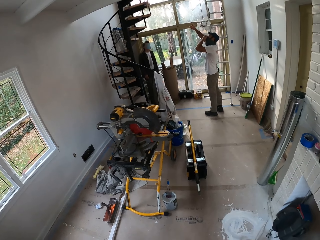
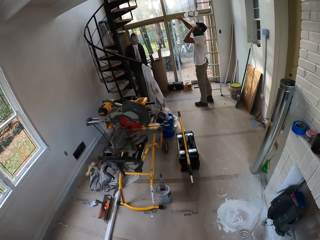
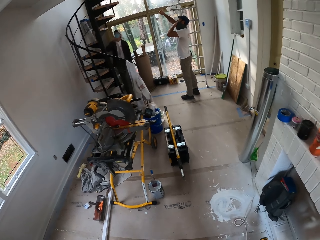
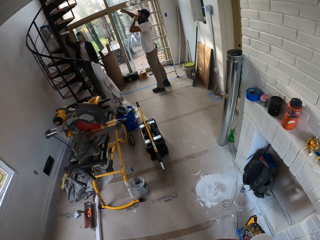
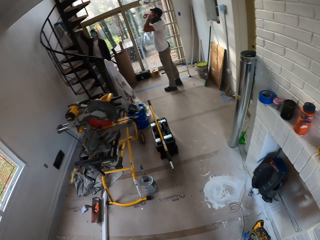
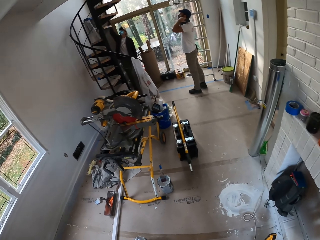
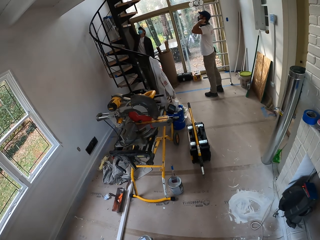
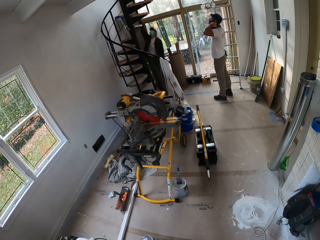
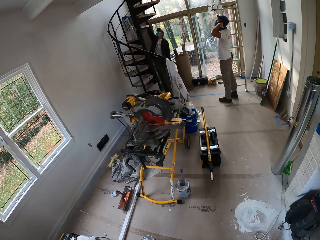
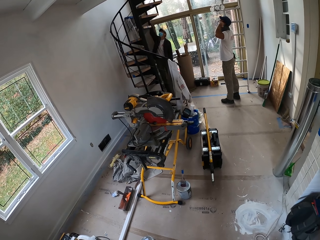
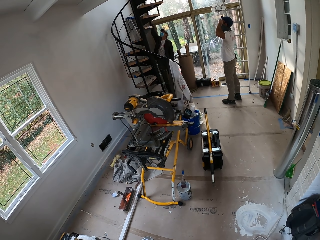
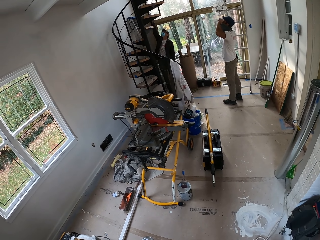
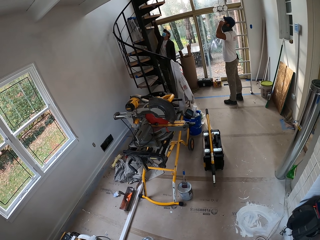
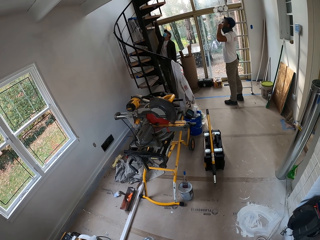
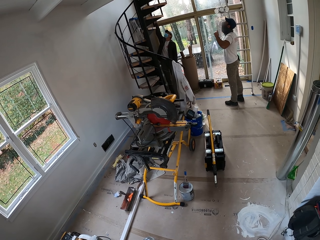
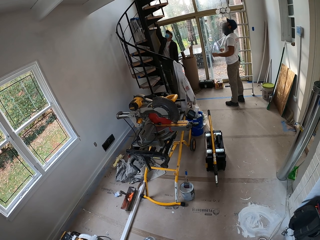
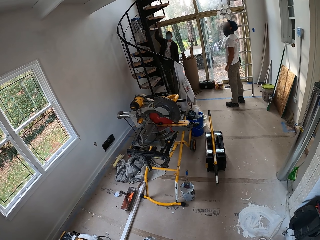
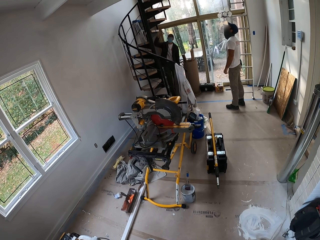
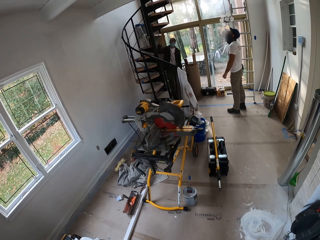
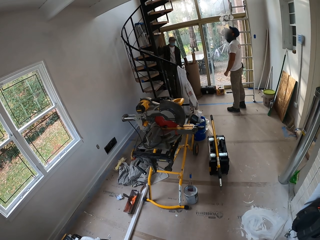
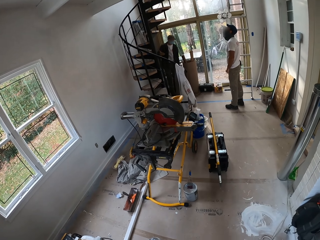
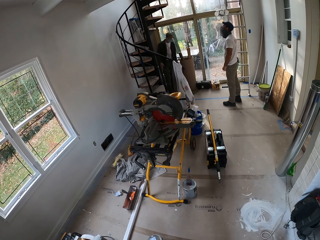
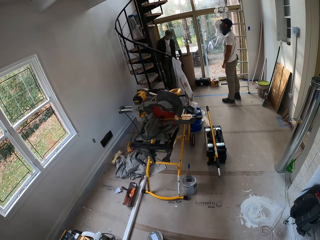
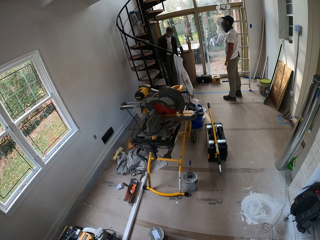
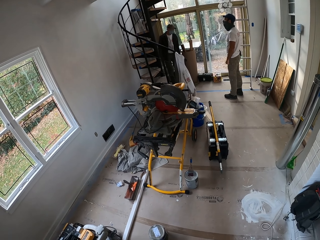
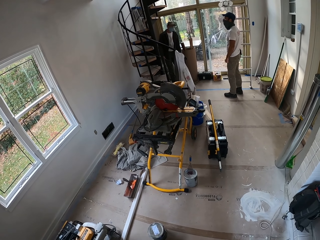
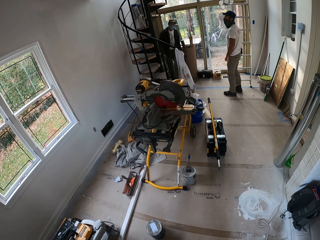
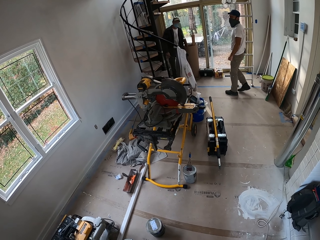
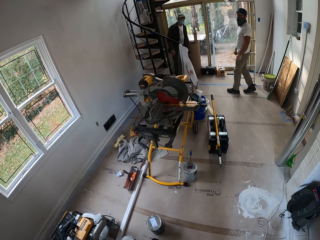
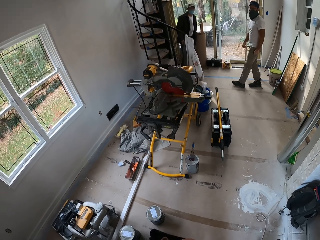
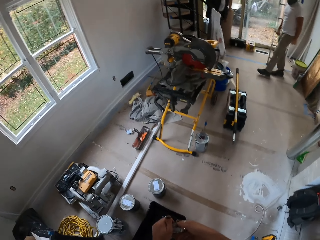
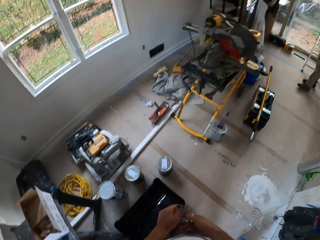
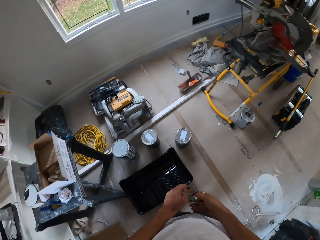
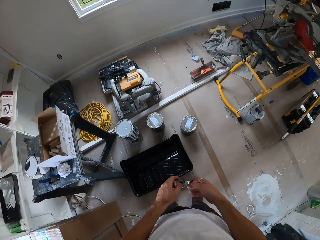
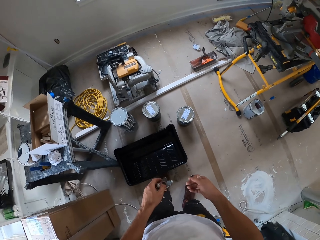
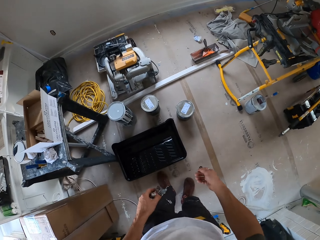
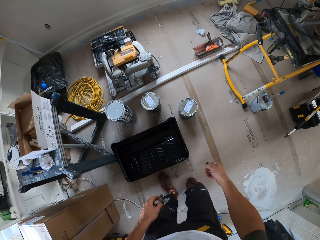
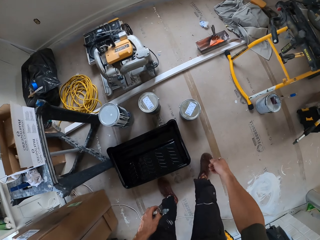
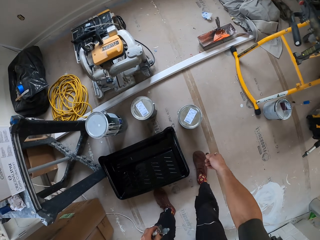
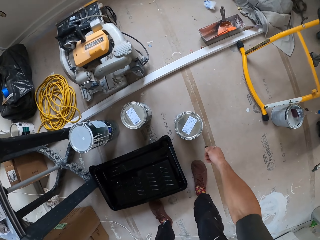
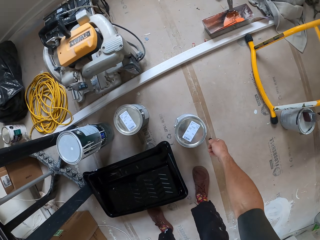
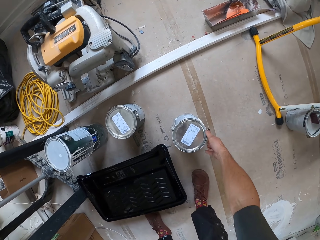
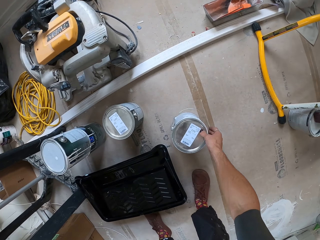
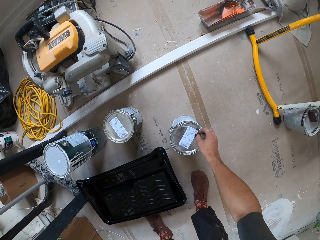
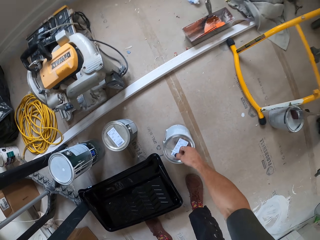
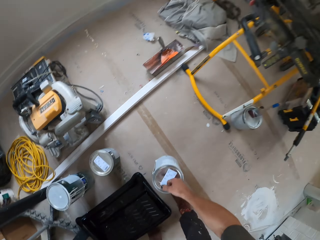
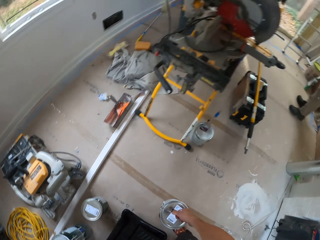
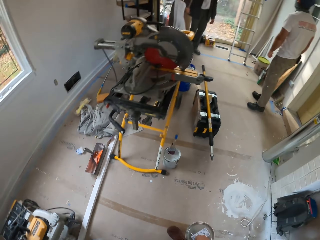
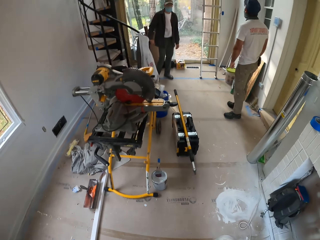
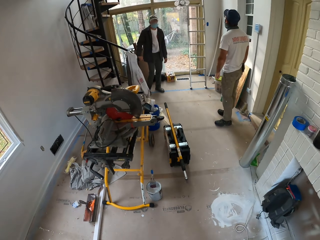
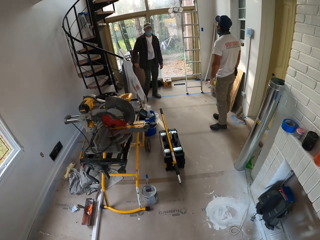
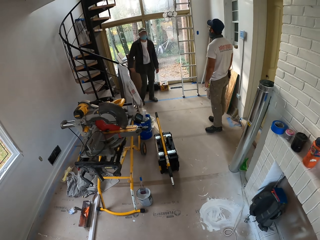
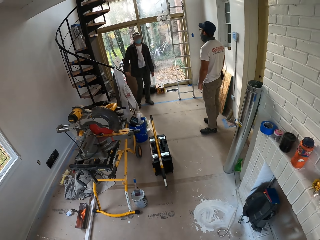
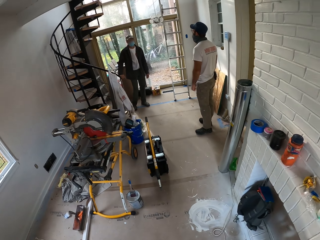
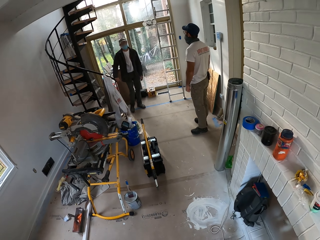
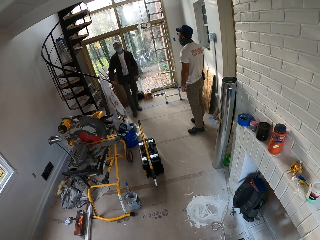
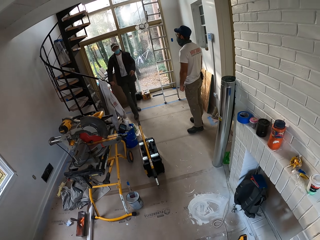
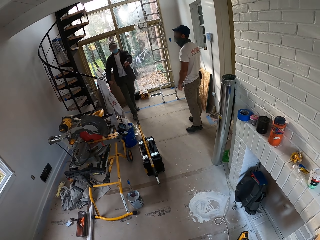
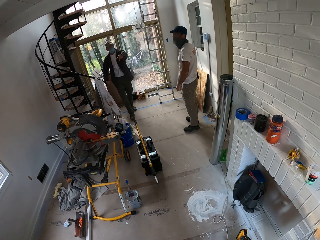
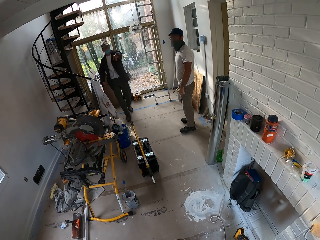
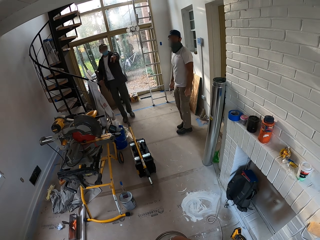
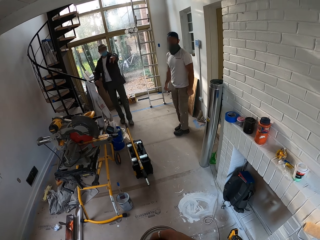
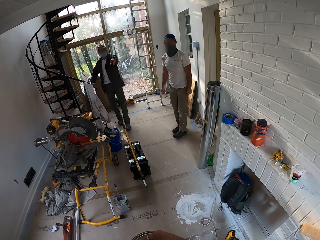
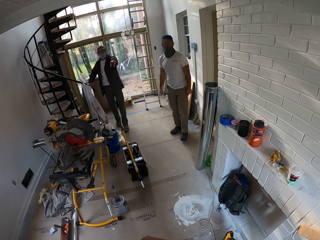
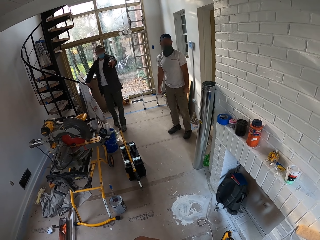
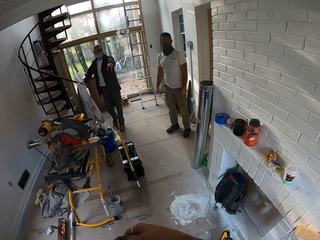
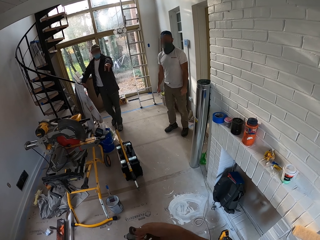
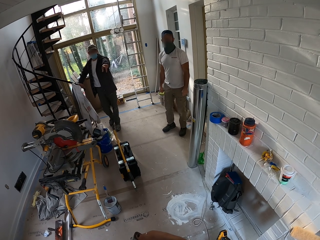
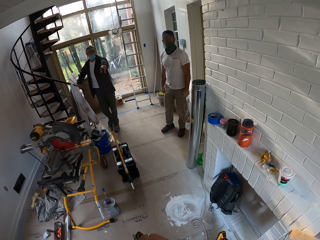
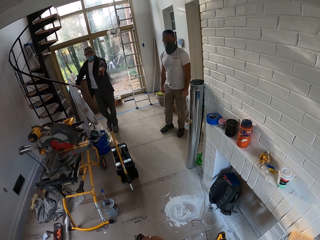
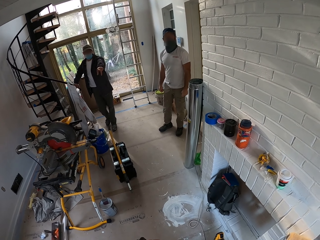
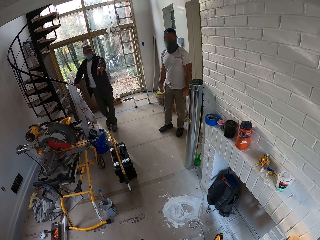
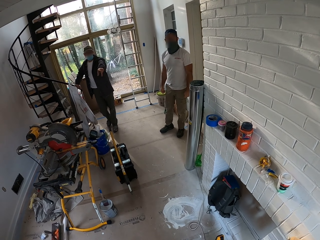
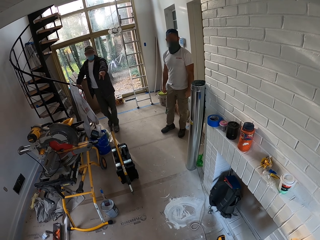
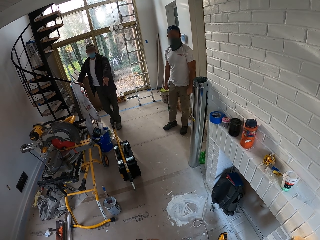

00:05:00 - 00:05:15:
A man moves the cloth on his mouth. Another man moves his hand. The camera wearer looks around the house. The first man looks around the house. The camera wearer holds the can opener on his left hand. He bends down. He picks up the paint can on the floor. The other man stands in the house. The first man stands in the house. The camera wearer looks around the house. The other man converses with the first man. The camera wearer talks with the other man in the house. The other man points at something. The first man looks around the house.

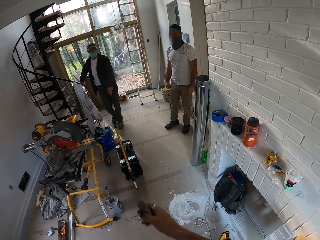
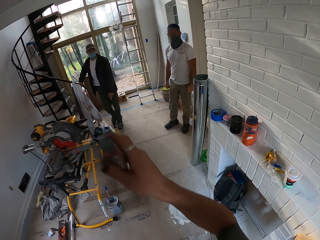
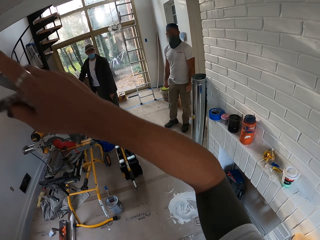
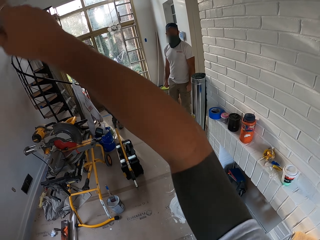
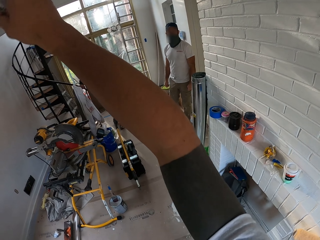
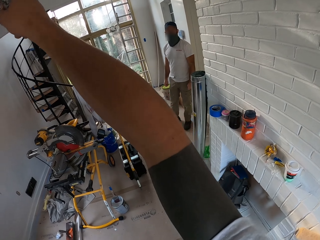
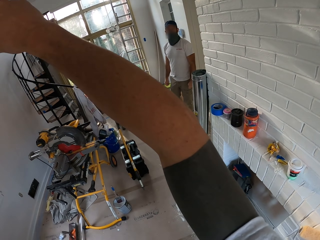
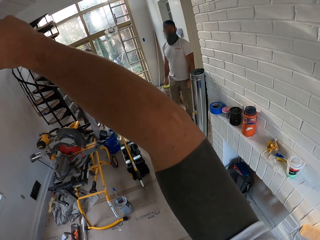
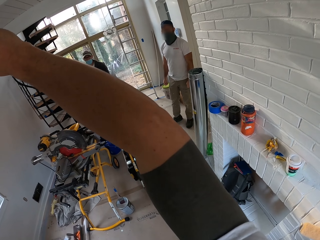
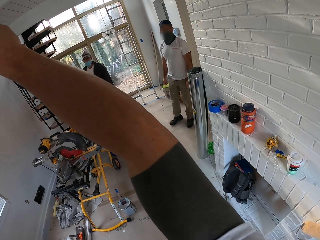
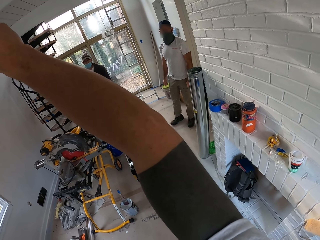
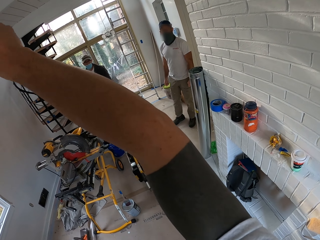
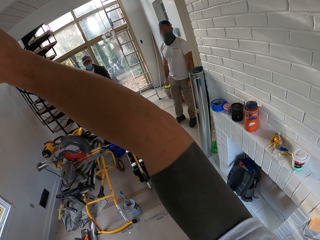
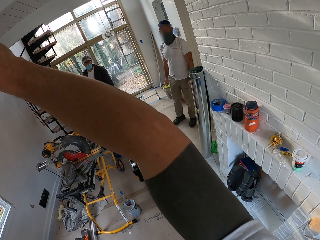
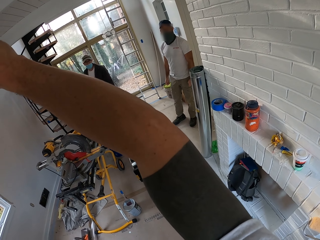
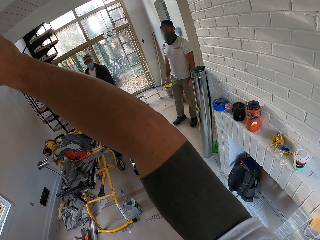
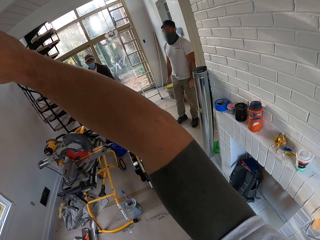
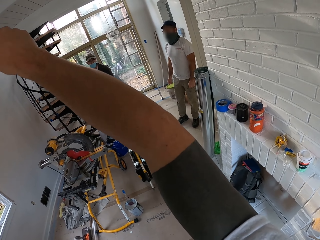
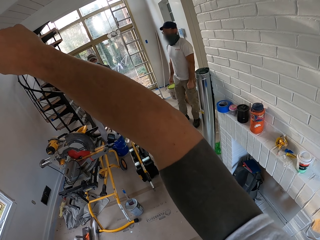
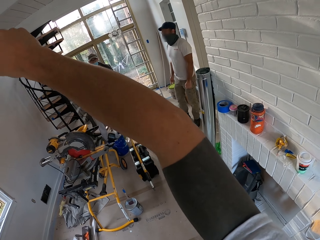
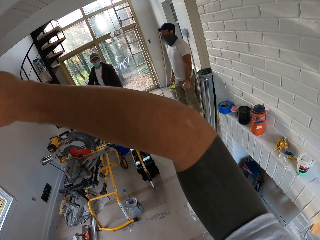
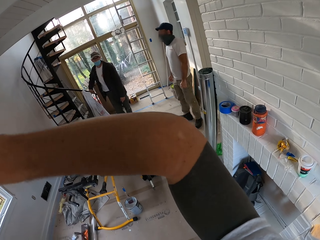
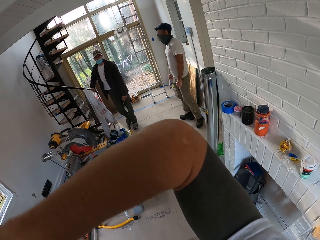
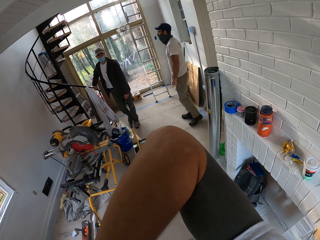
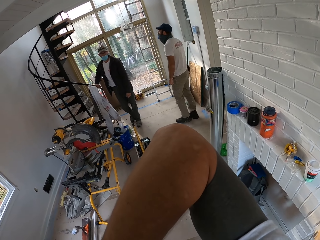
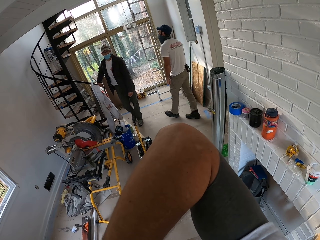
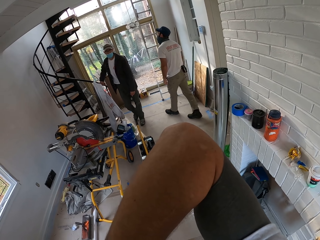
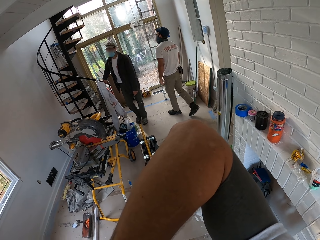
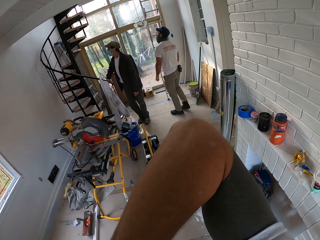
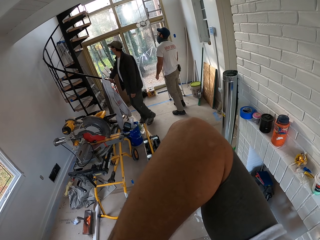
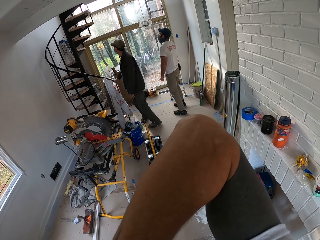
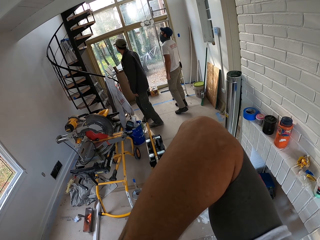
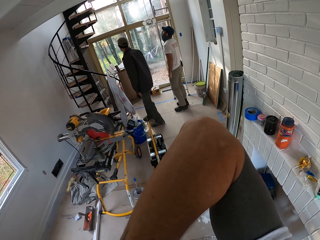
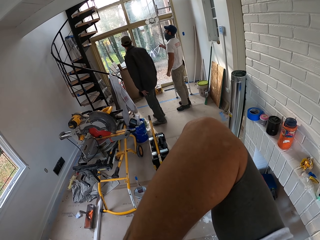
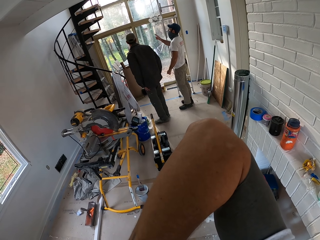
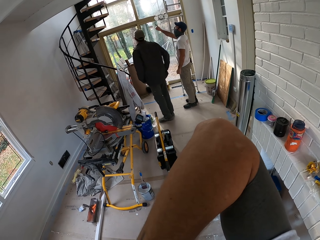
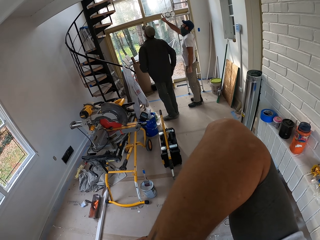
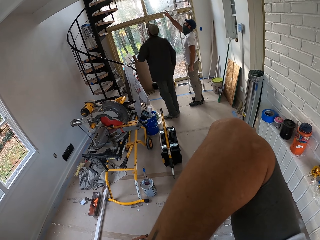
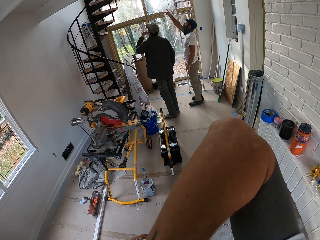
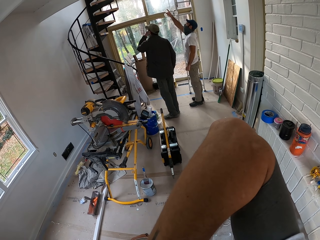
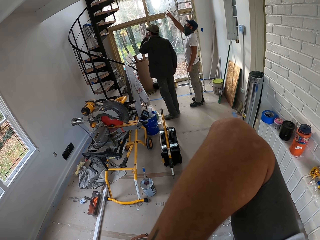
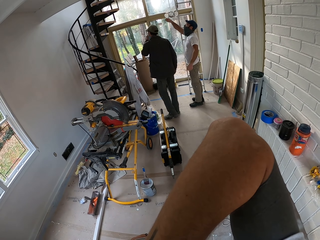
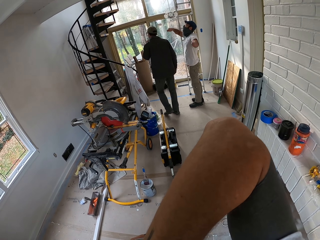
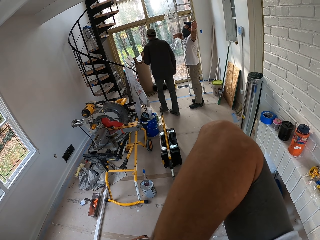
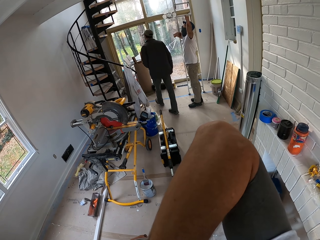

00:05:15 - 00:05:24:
The camera wearer moves his hand. He converses with a man and another man. The other man walks around the house. The first man looks around the house. The other man points at something.
